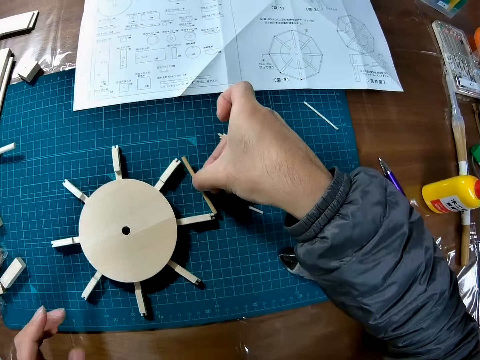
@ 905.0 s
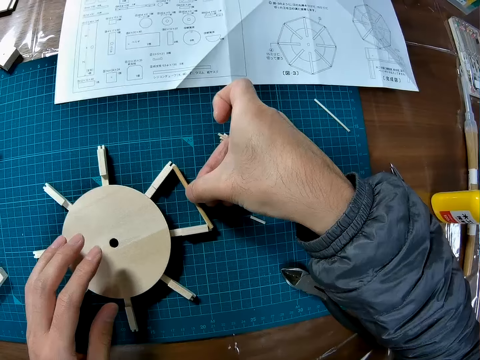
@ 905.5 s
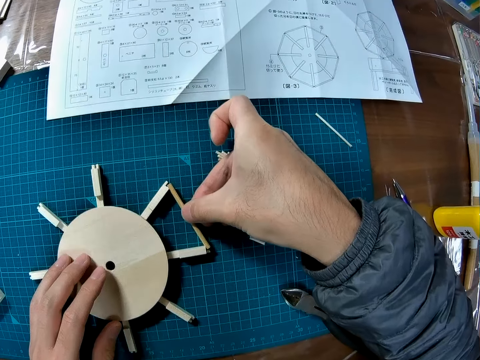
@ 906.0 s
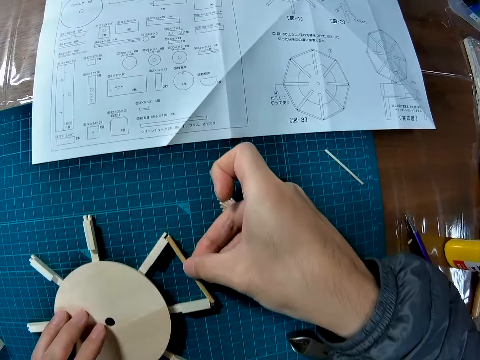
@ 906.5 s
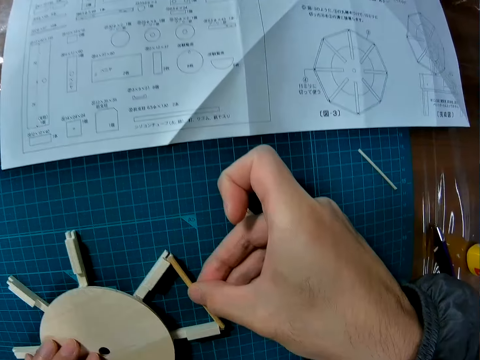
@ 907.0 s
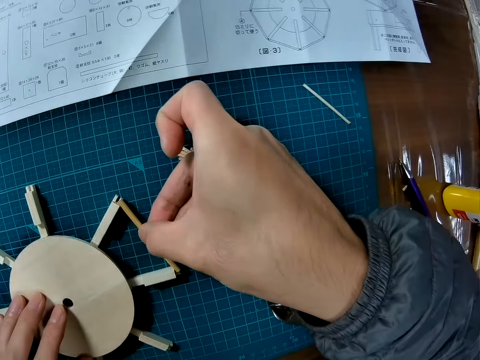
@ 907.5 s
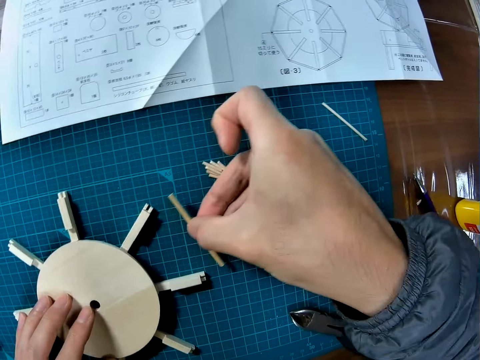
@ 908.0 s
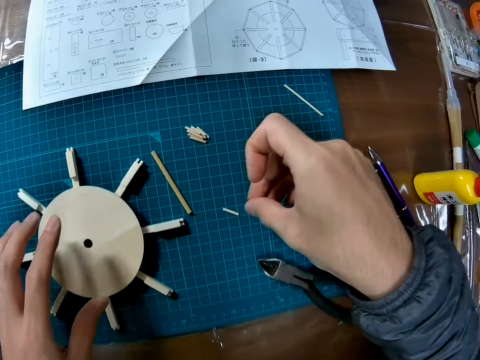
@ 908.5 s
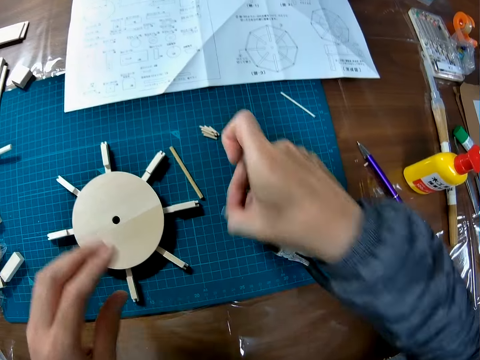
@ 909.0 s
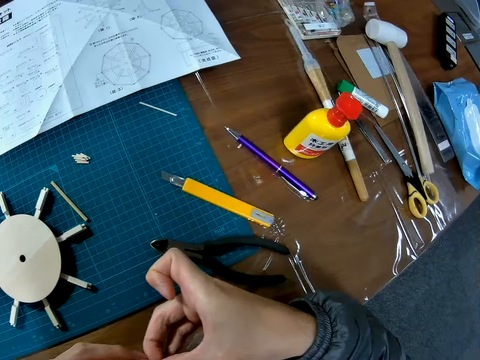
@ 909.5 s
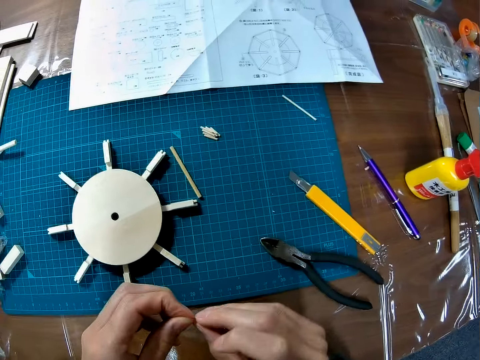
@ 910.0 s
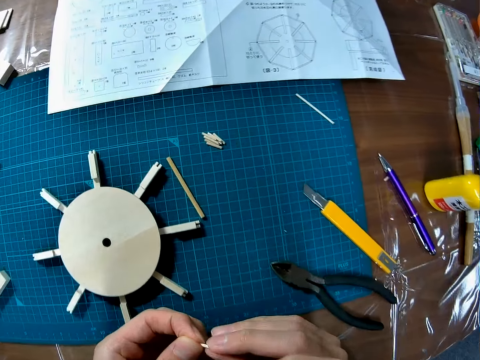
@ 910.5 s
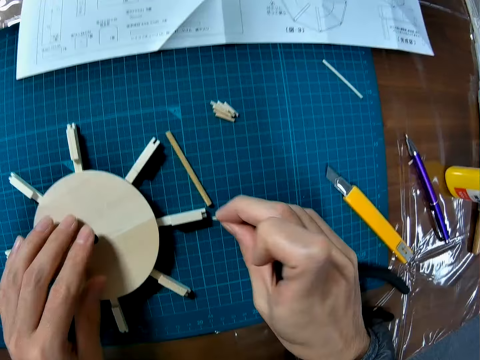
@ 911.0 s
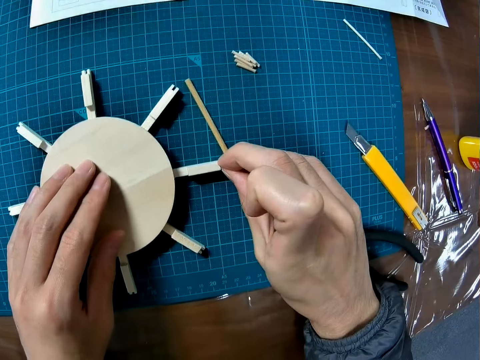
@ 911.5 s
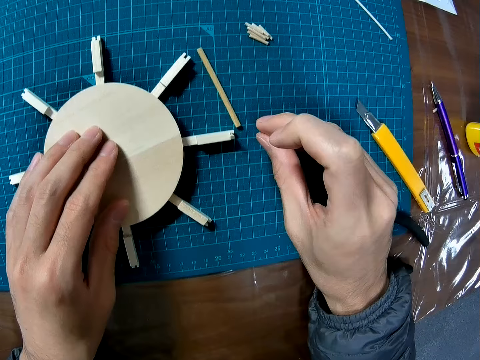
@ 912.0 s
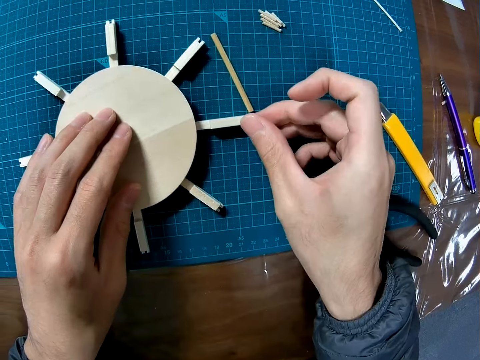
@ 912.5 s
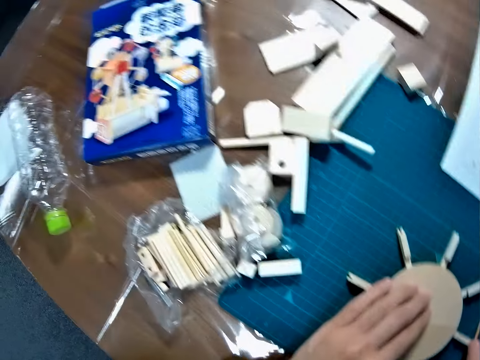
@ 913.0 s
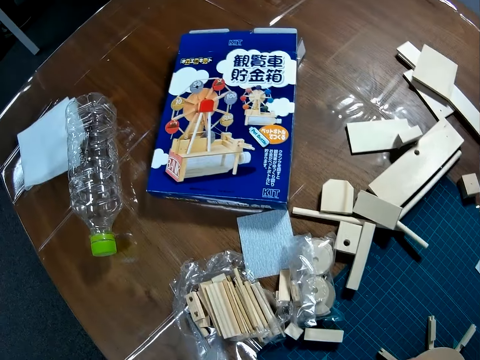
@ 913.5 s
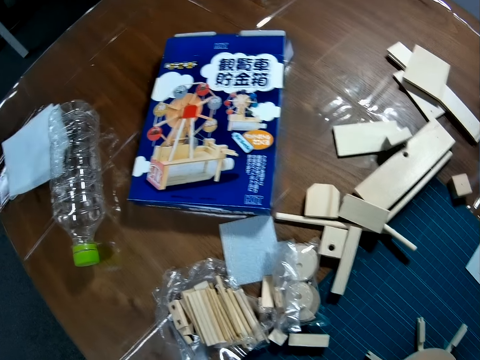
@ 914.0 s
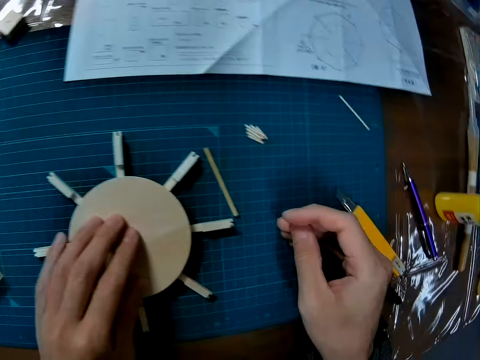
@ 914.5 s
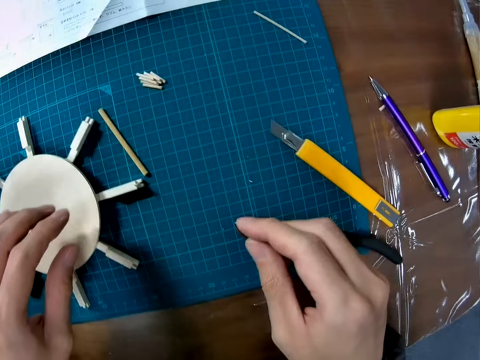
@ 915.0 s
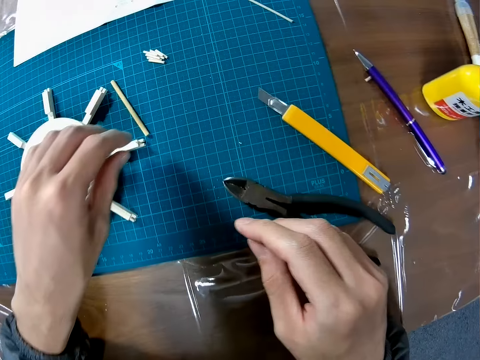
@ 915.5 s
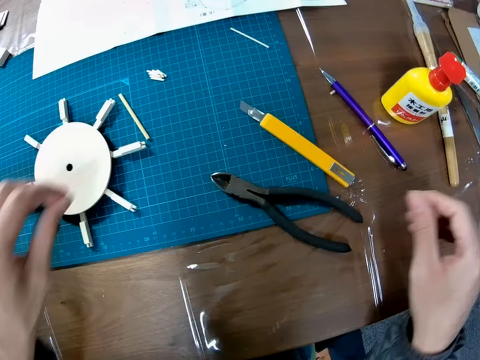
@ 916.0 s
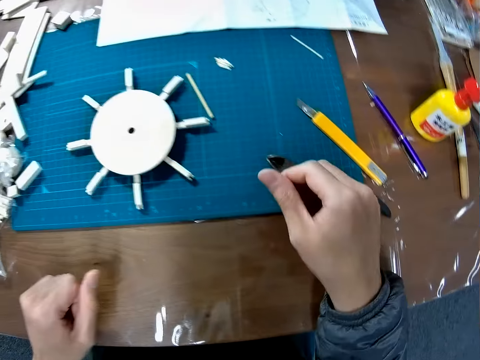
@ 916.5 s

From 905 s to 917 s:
The camera wearer picks up a piece of wood from the cutting mat. They fix the piece of wood on the wooden ship wheel craft or wooden structure. They drop the piece of wood on the cutting mat. They pick up the piece of wood from the cutting mat. They fix the piece of wood at an edge of the wooden structure. They look at the box.

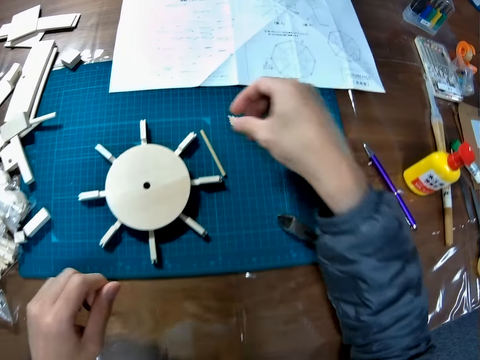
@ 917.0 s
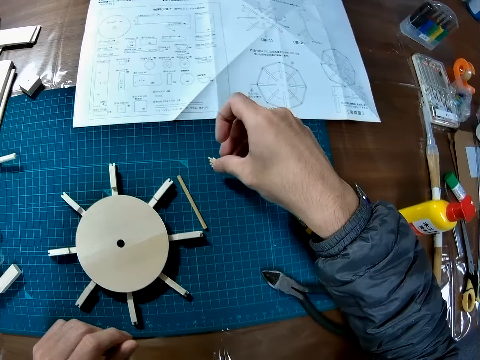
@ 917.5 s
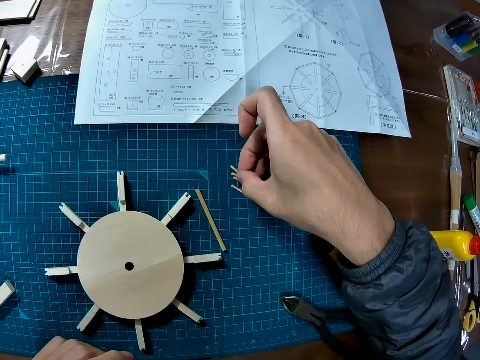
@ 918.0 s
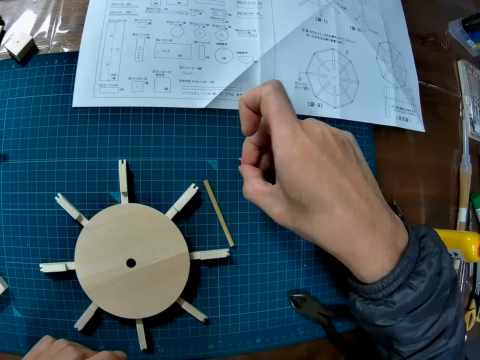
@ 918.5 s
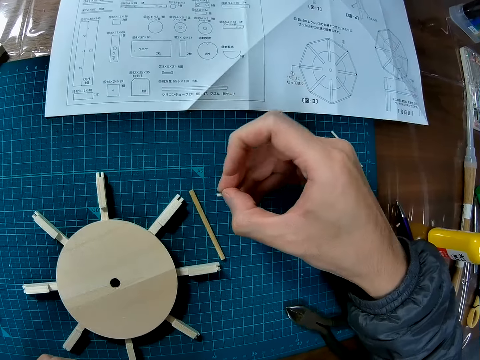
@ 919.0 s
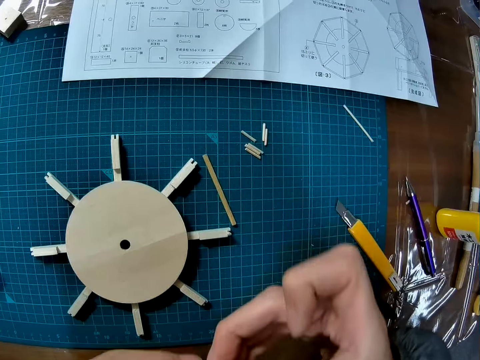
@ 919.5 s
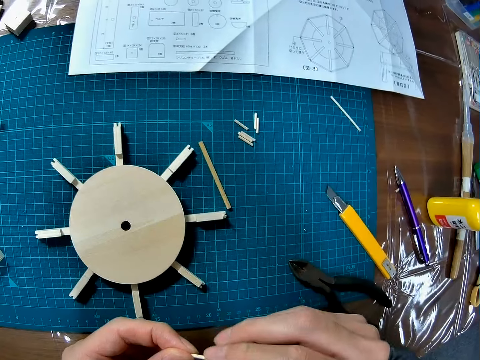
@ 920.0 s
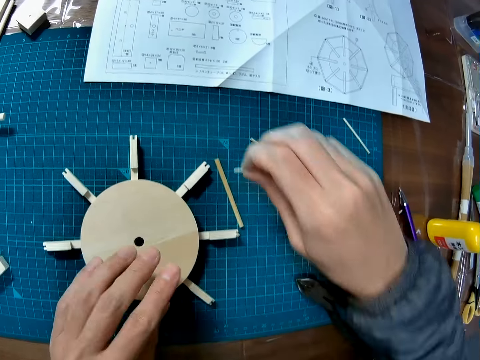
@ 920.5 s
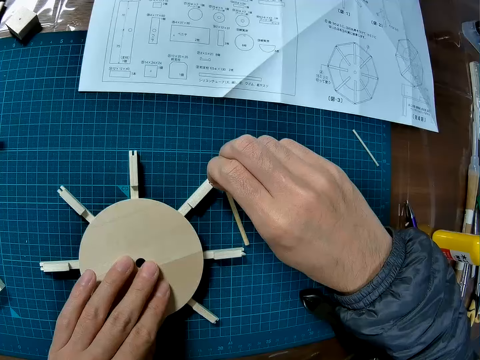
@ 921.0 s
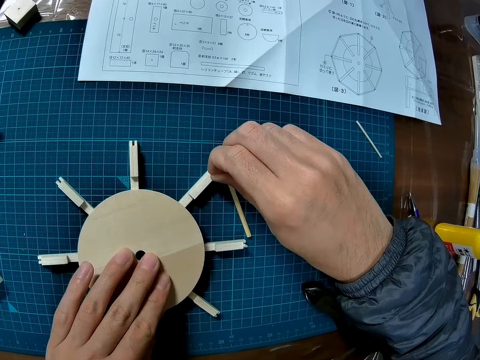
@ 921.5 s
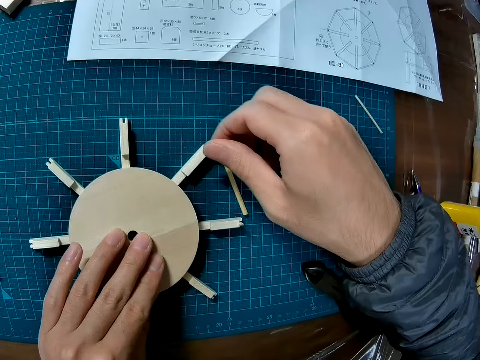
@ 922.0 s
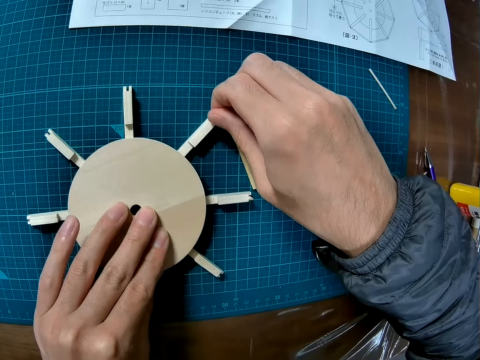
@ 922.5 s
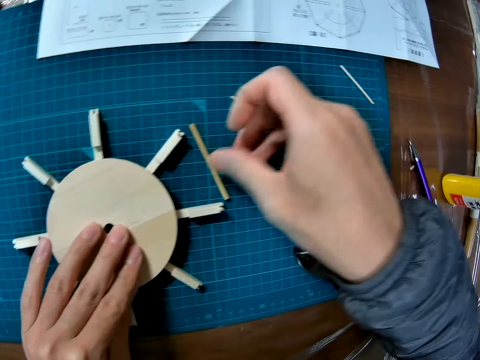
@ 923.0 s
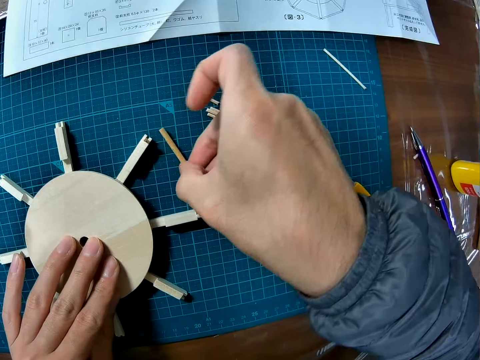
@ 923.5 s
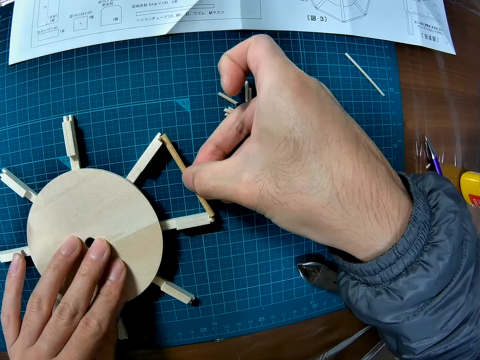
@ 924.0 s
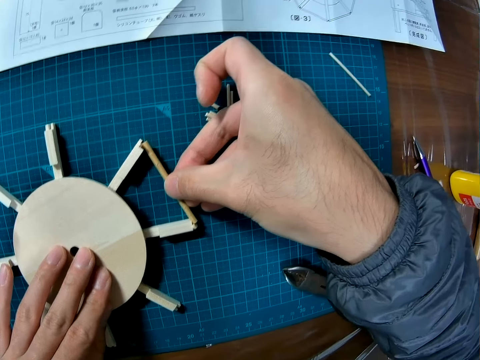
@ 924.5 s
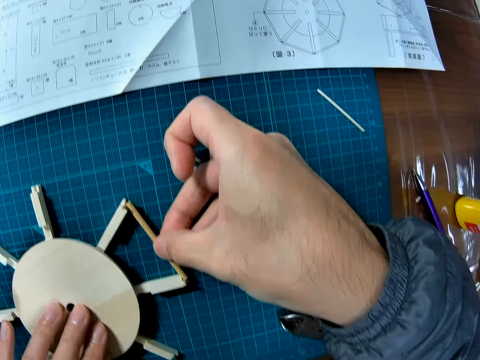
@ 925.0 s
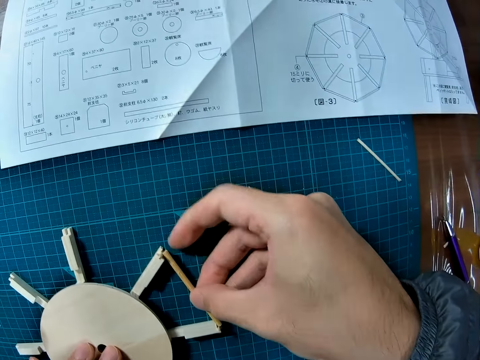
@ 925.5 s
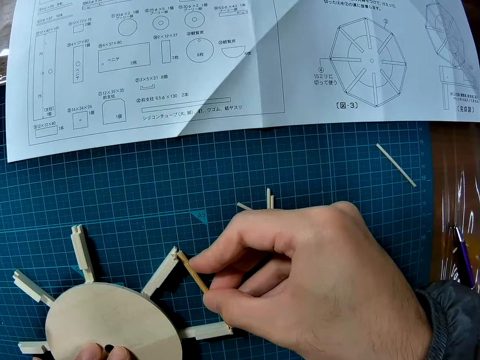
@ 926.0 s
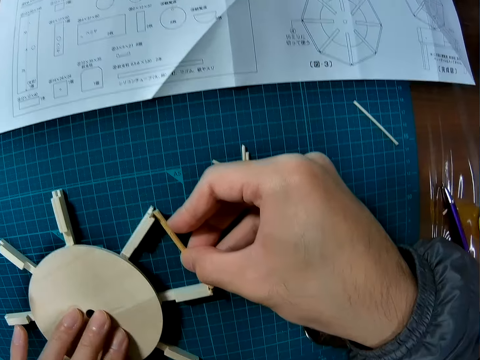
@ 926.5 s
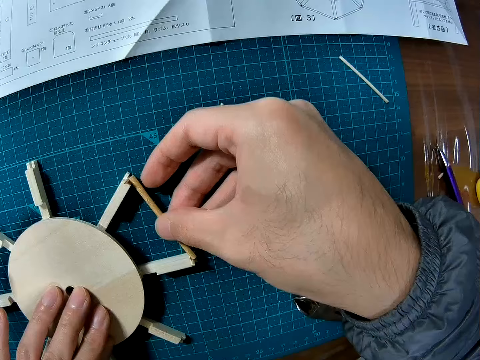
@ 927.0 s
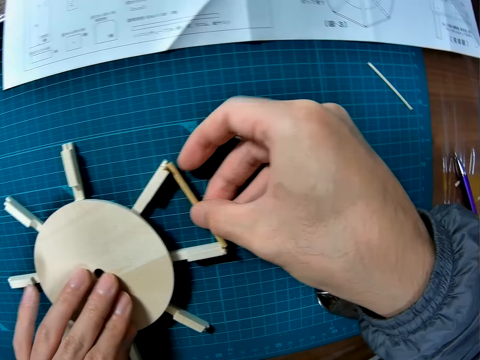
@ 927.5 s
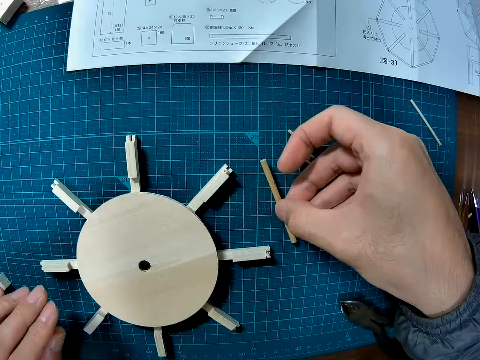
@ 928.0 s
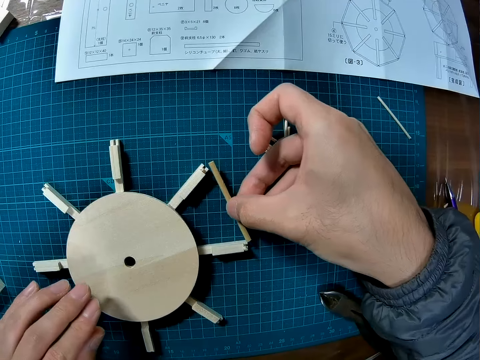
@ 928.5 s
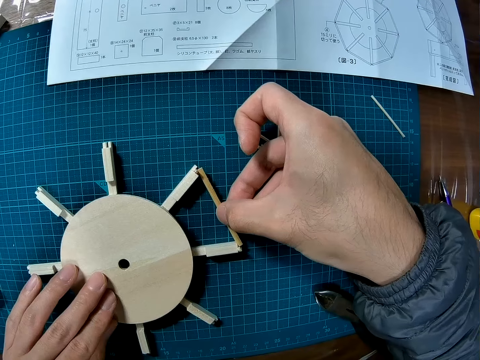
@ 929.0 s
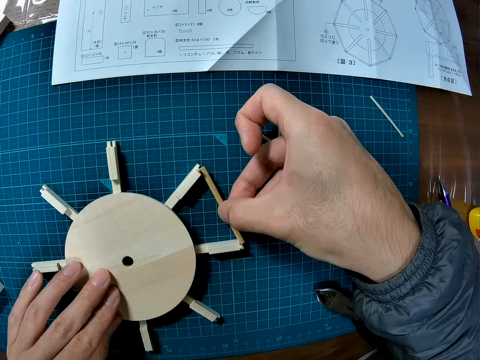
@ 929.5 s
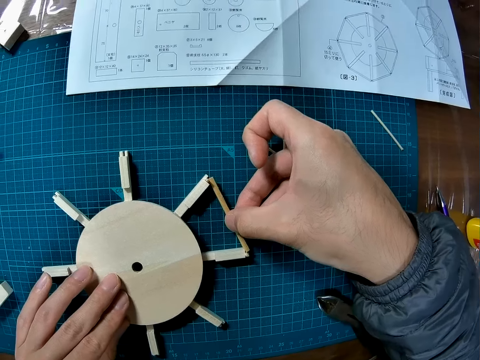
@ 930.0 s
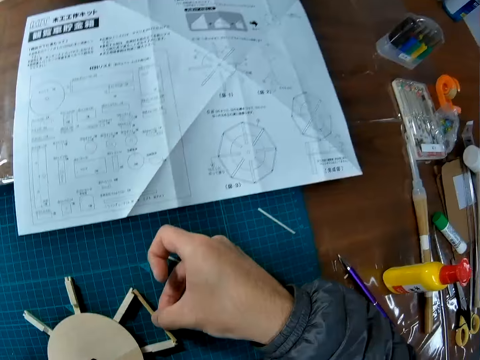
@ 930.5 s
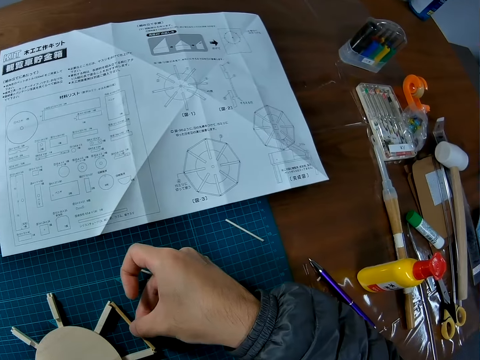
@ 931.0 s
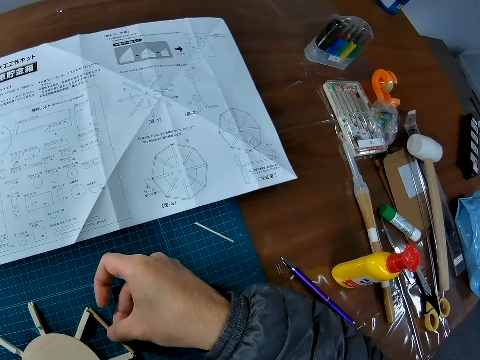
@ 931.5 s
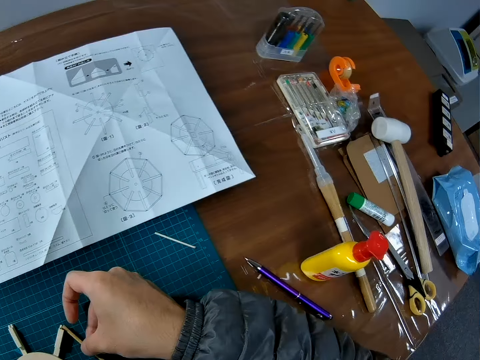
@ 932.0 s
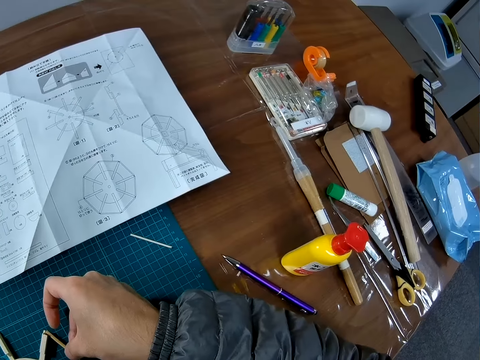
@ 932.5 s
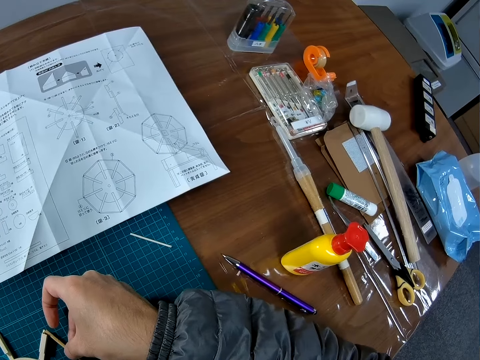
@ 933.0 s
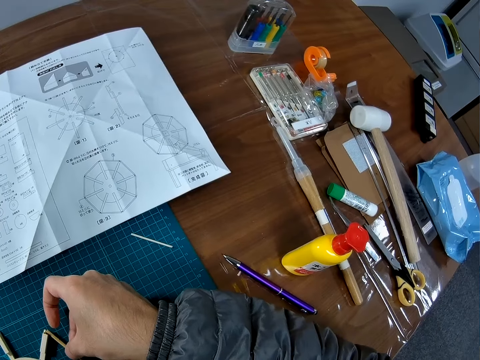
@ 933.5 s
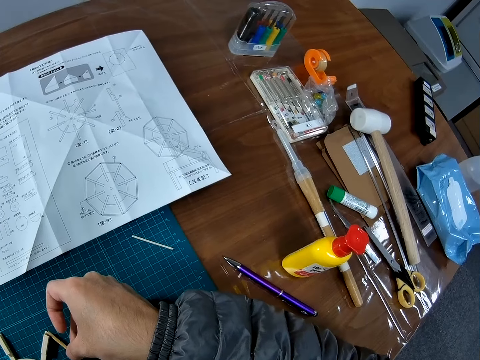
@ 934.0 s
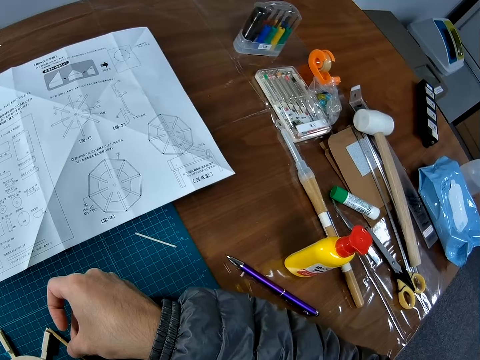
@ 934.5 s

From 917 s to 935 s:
The camera wearer picks up a piece of wood from the cutting mat. They fix the piece of wood at an edge of the wooden structure. They pick up the piece of wood from the cutting mat. They fit the piece of wood against the wooden structure. They look at the manual.
